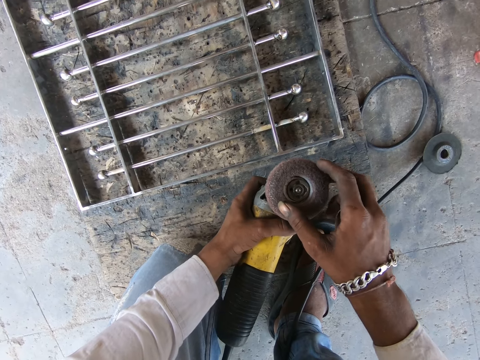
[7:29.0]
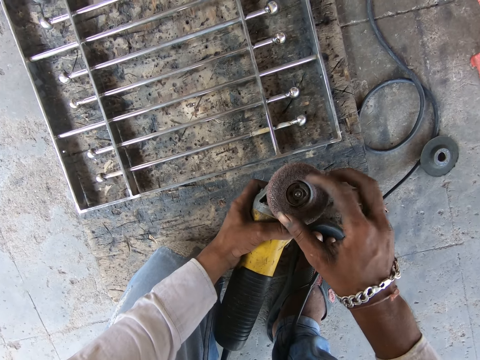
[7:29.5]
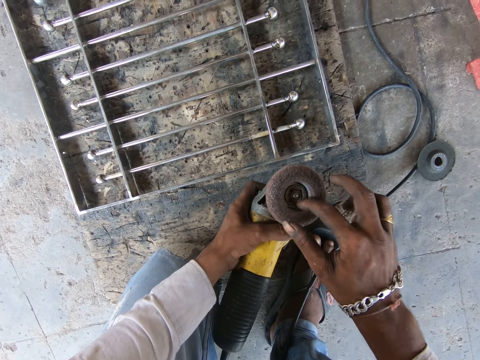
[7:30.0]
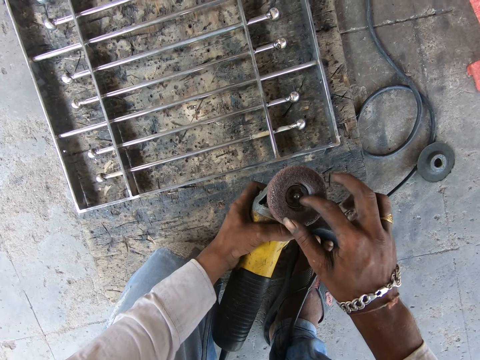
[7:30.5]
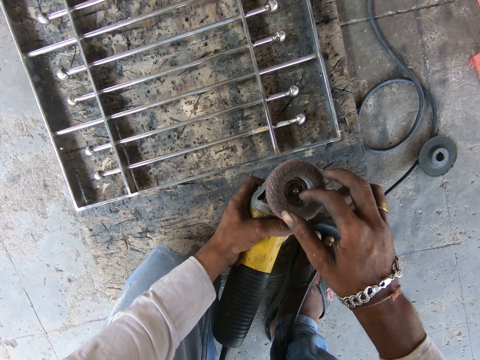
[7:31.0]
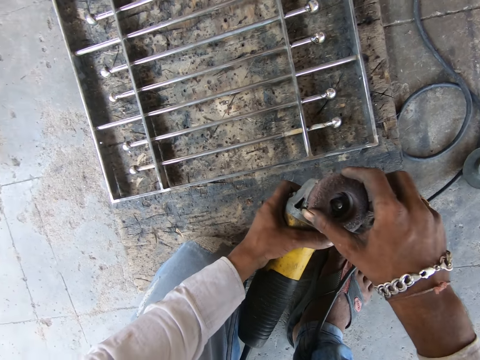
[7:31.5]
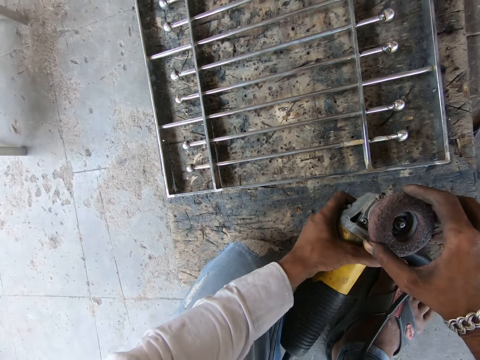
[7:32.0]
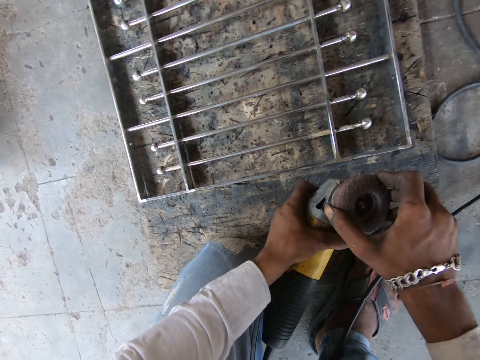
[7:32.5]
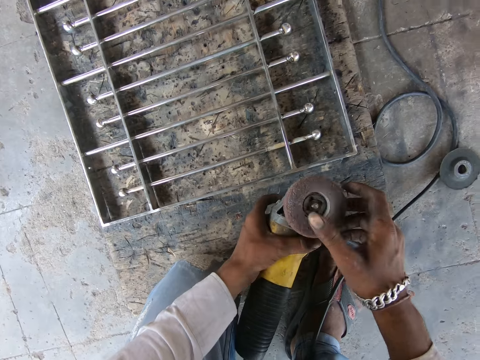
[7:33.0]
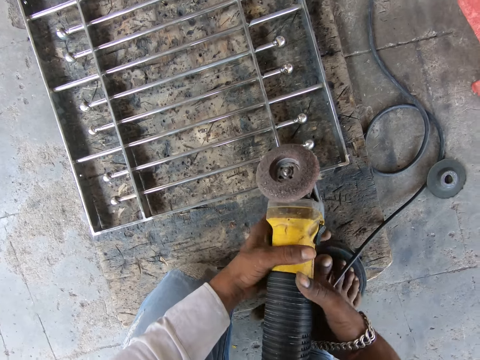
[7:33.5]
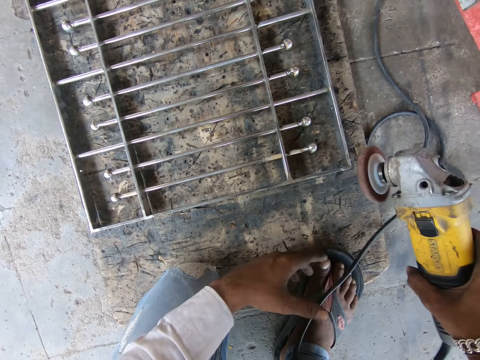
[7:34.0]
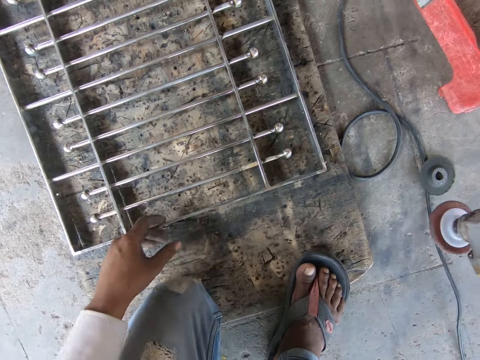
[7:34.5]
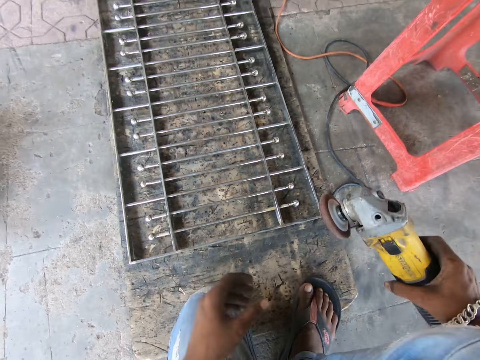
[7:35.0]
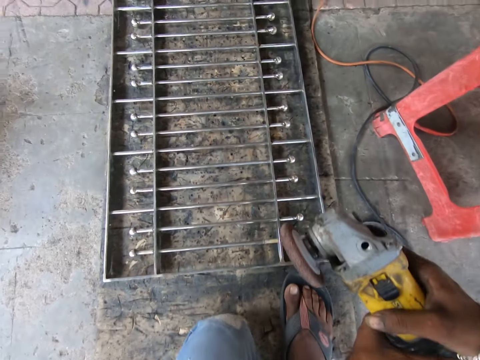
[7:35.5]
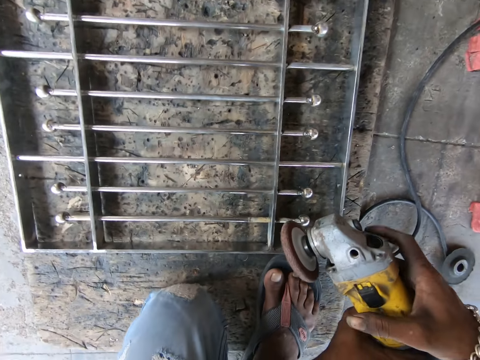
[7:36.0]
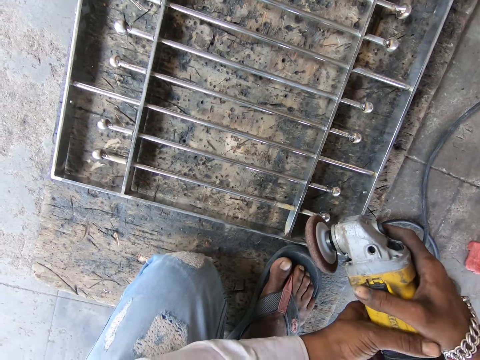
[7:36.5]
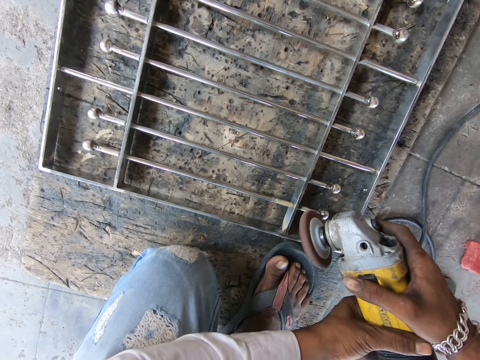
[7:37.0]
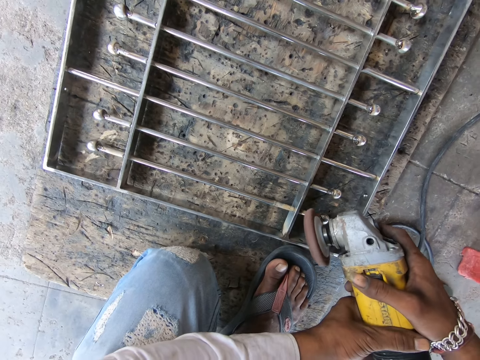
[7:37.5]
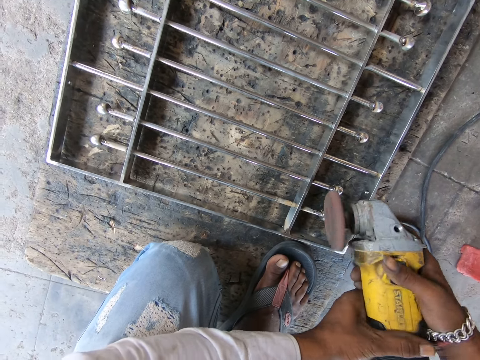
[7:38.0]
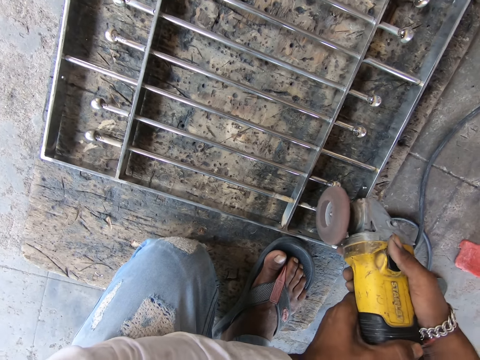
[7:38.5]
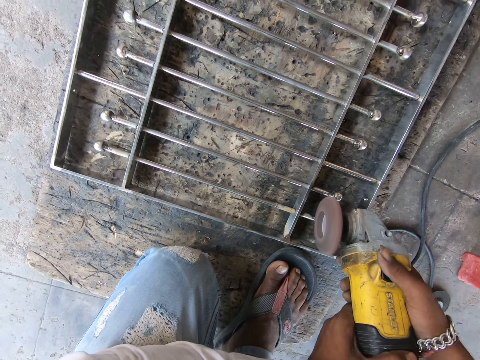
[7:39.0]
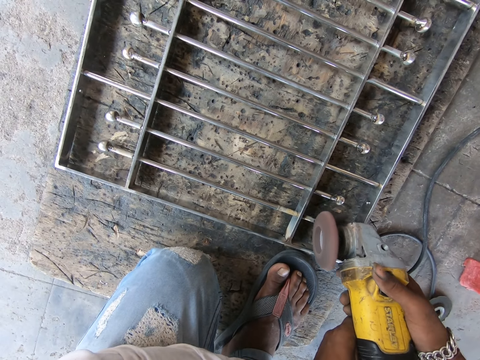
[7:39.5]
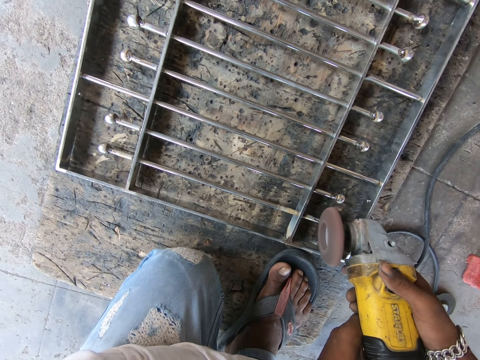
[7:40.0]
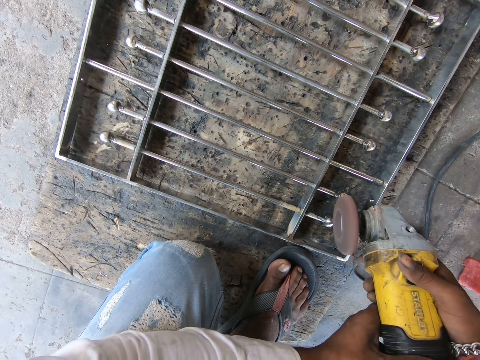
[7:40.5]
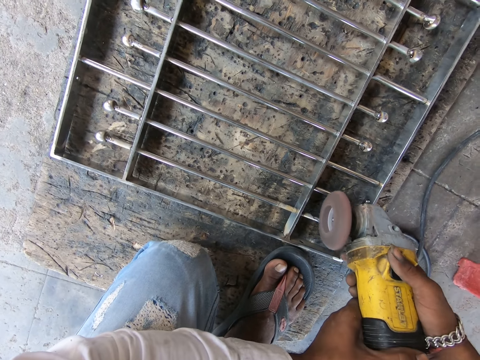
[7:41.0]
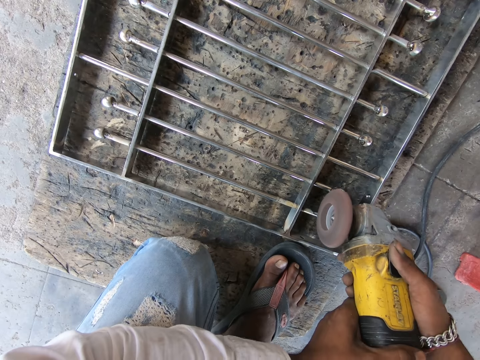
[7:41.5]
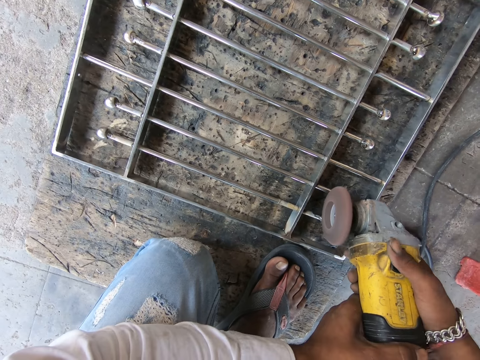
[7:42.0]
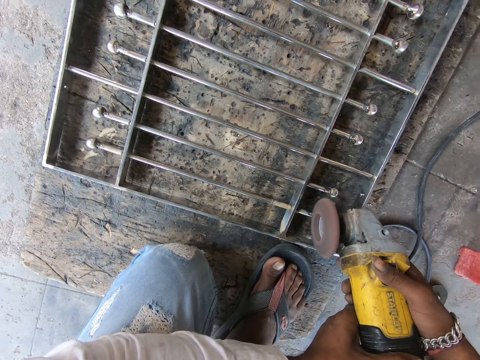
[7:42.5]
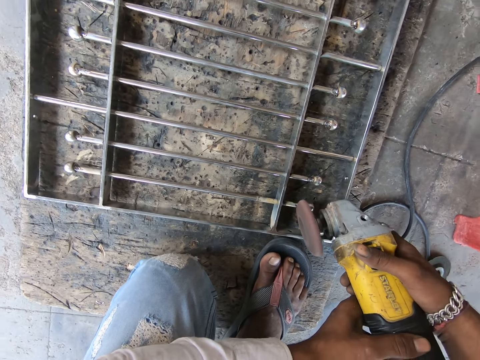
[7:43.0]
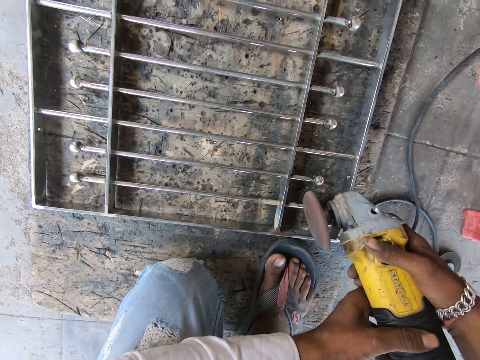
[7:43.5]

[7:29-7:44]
The camera wearer holds the electric rotary tool's blade with his right hand. He tightens the blade's nut on the electric rotary tool's blade with his right hand. He tightens the electric rotary tool's blade with his right hand. He passes the electric rotary tool from his left hand to his right hand. He holds the grinder machine with both hands. He smooths the iron burglary on the floor with the electric rotary tool in his hands.

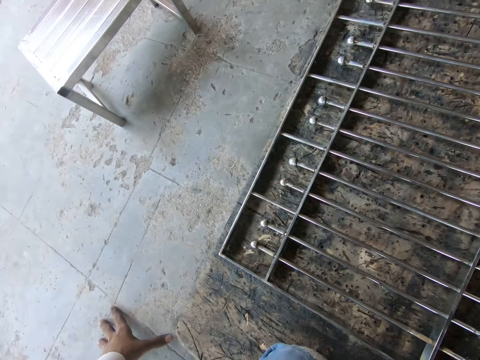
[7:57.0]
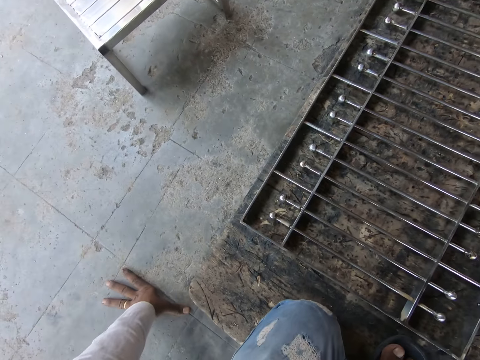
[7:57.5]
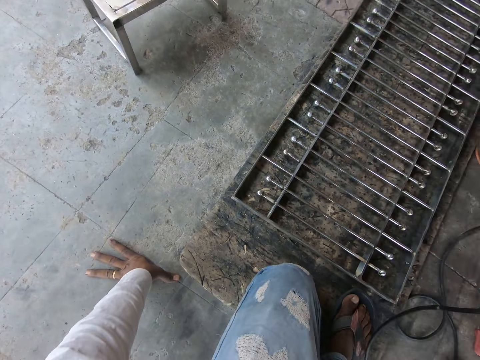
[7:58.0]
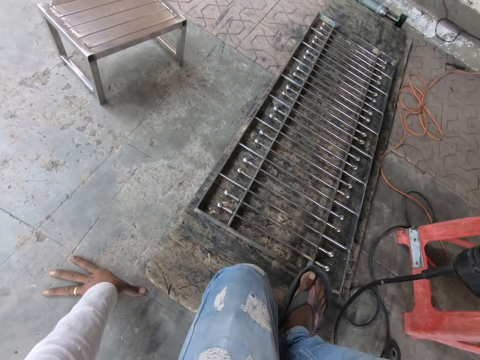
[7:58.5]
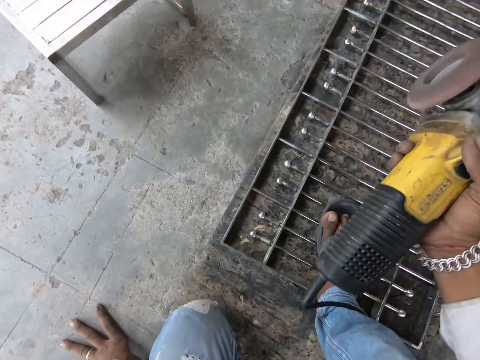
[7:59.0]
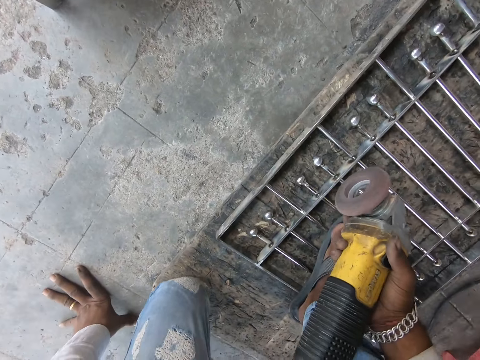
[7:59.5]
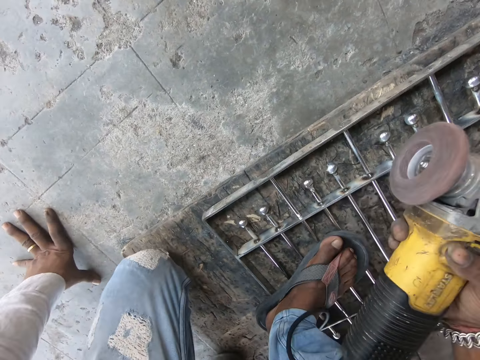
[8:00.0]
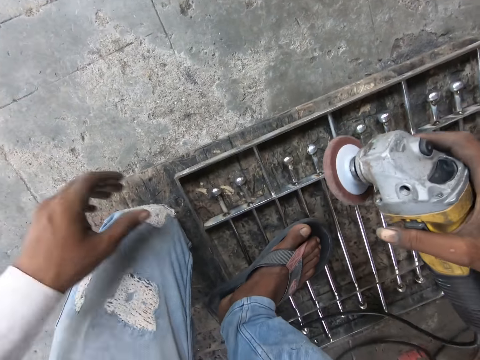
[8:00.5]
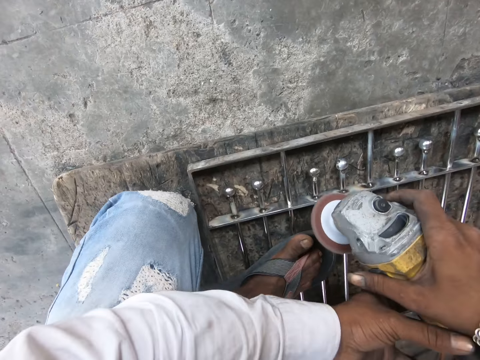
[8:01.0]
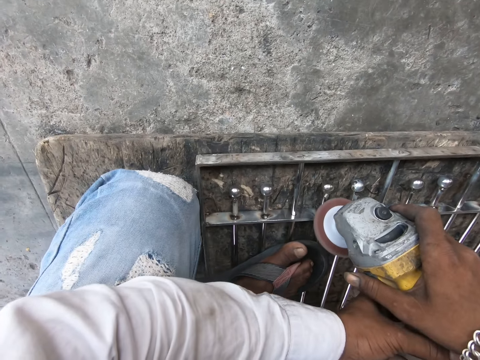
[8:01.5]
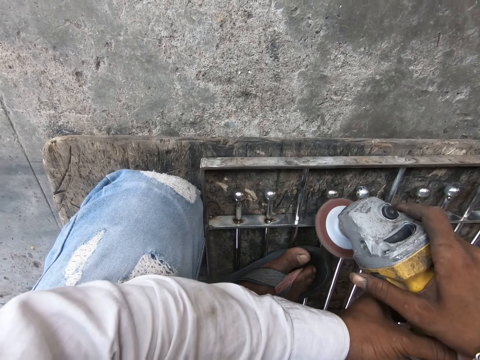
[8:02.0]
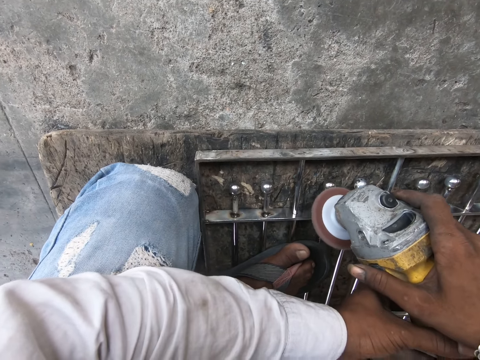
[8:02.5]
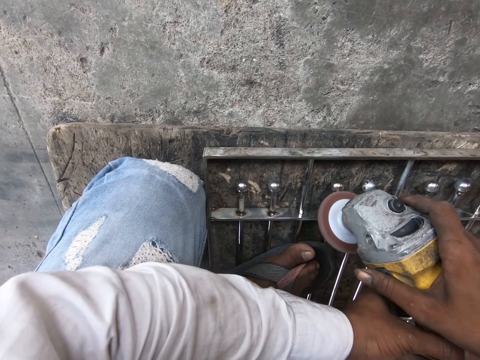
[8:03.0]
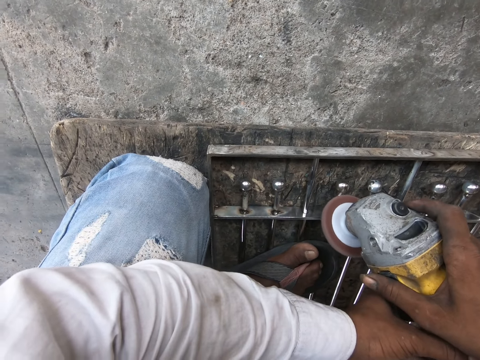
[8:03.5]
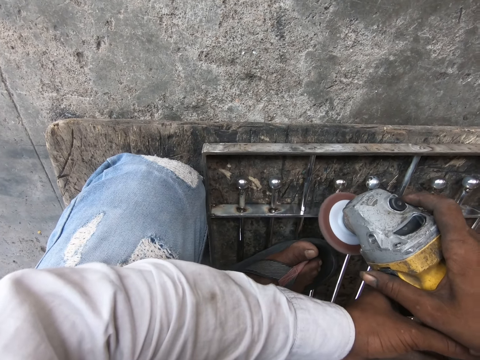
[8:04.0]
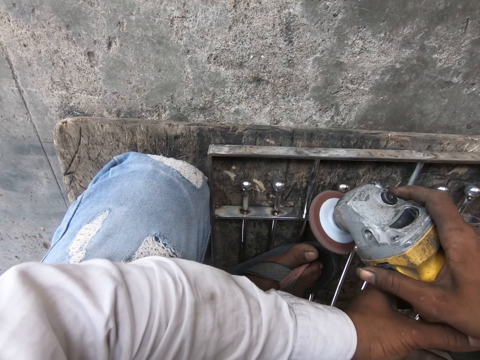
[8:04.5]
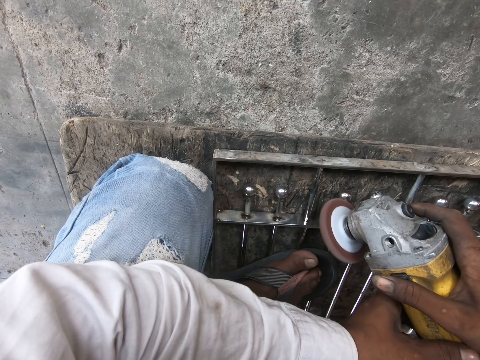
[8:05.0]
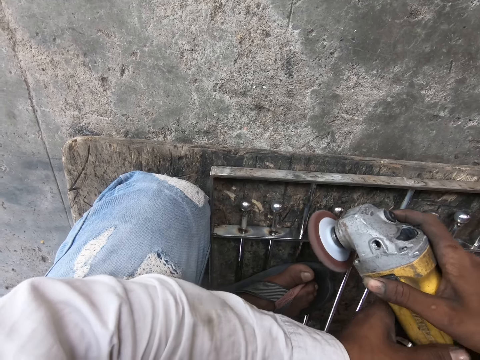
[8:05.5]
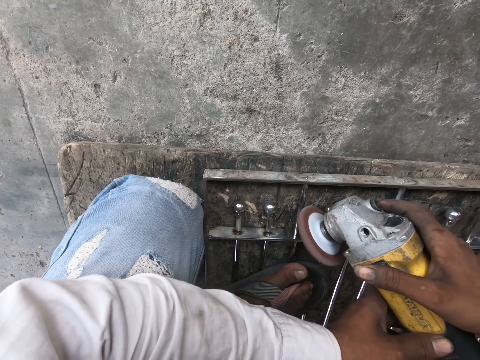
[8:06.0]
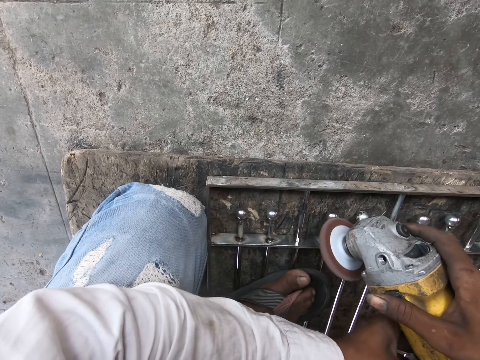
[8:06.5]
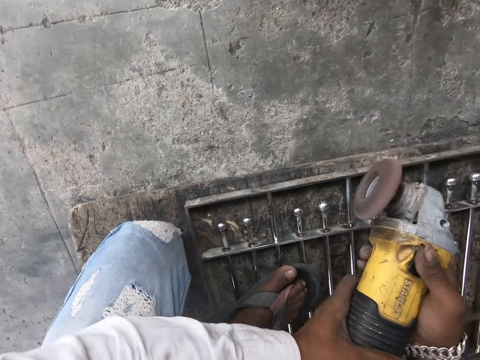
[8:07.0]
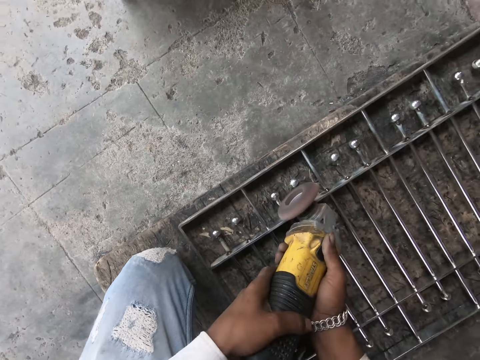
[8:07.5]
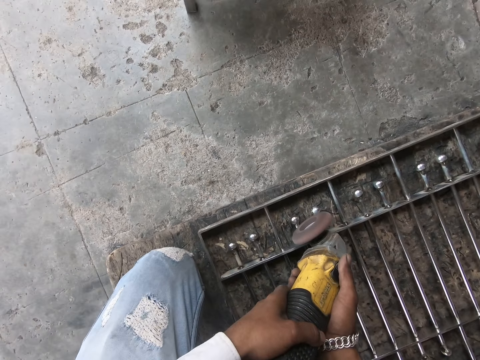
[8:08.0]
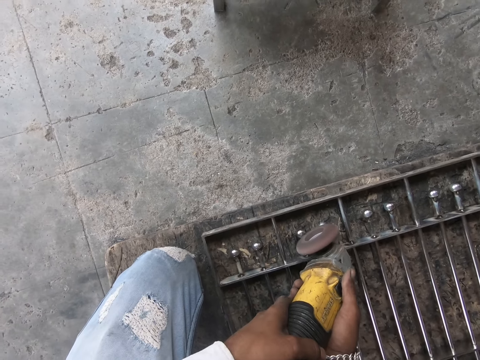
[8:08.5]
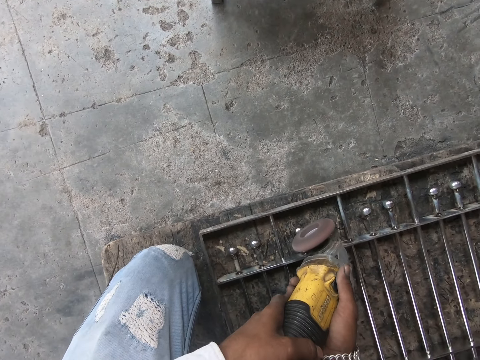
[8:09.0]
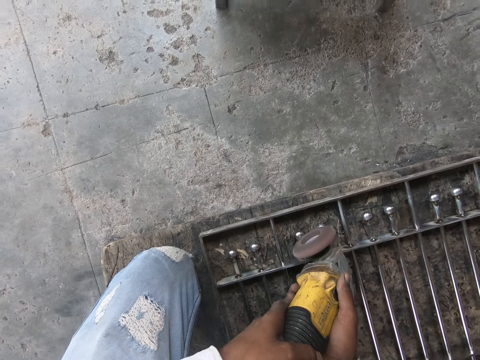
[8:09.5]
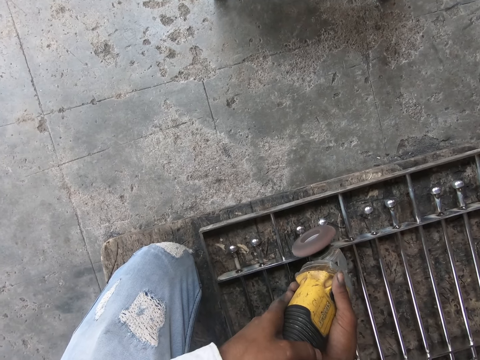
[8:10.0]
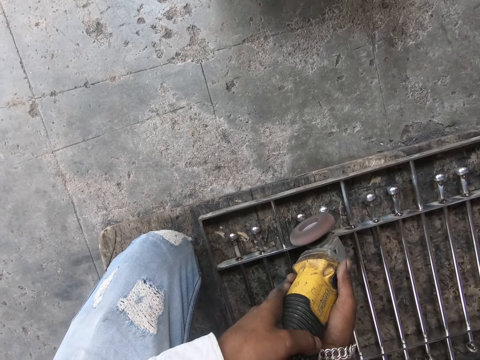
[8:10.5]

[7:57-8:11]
The camera wearer places his left hand on the floor. He steps on the metal. He smooths the iron burglary on the floor with the electric rotary tool in his hands.
